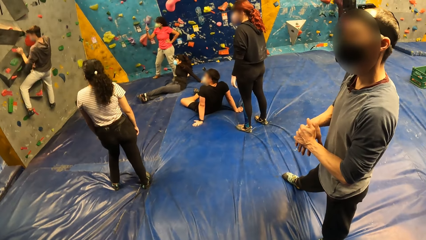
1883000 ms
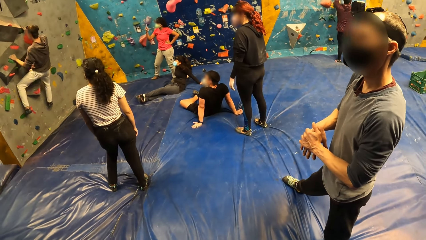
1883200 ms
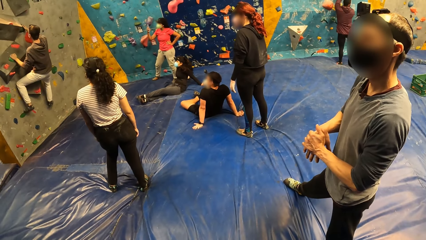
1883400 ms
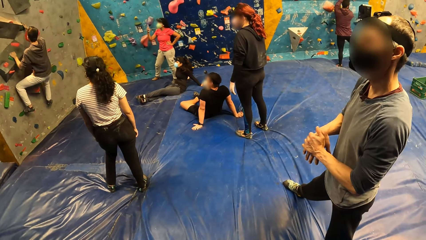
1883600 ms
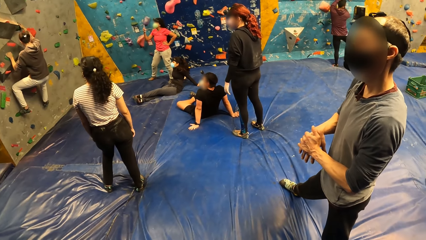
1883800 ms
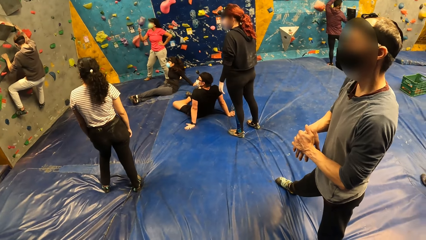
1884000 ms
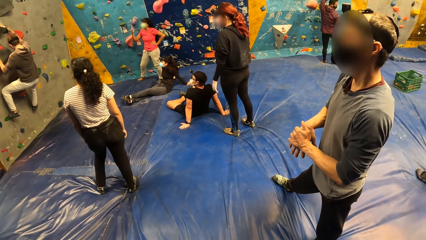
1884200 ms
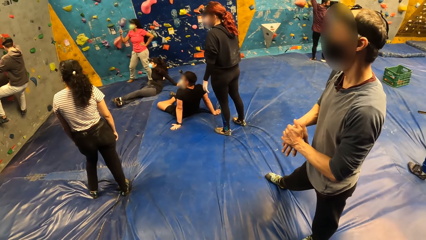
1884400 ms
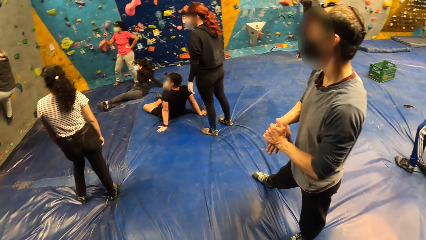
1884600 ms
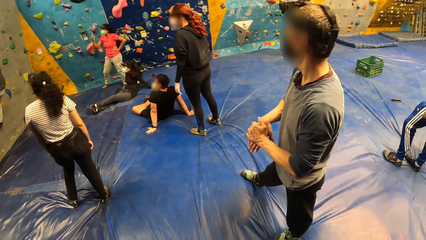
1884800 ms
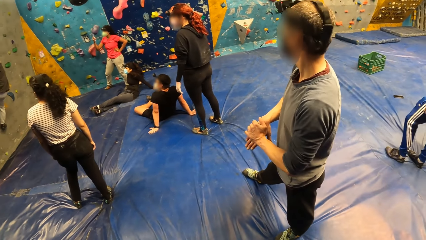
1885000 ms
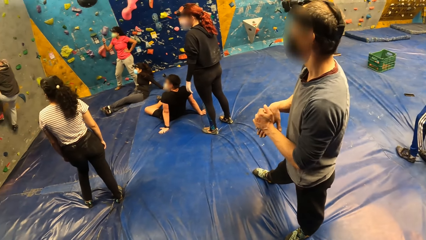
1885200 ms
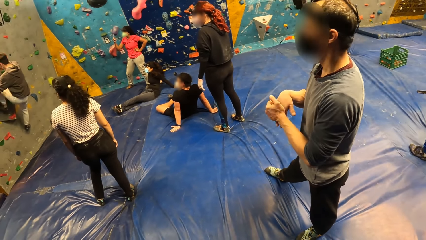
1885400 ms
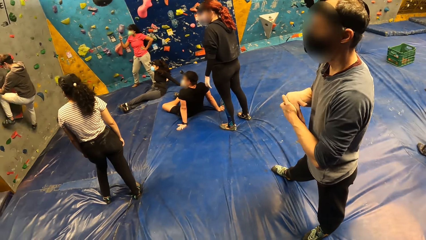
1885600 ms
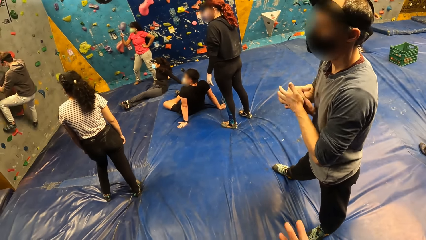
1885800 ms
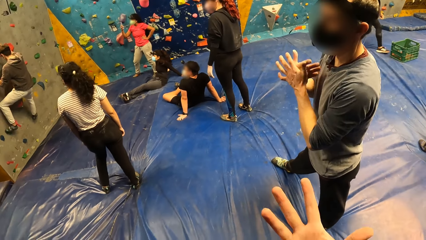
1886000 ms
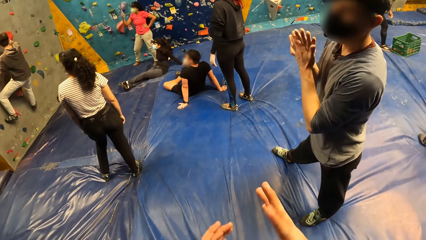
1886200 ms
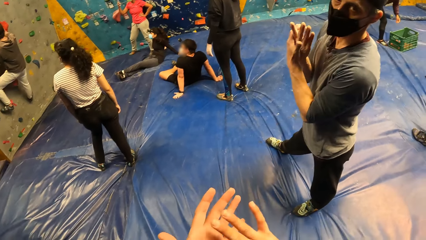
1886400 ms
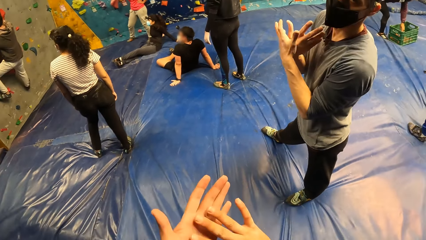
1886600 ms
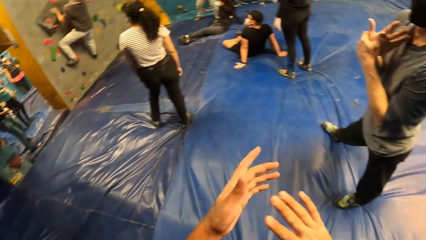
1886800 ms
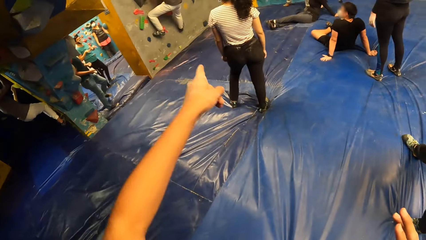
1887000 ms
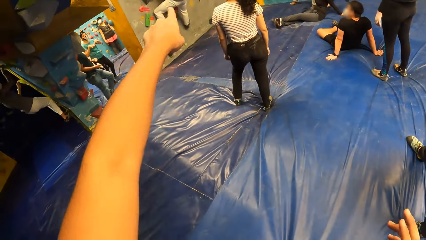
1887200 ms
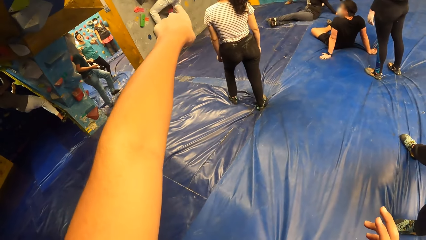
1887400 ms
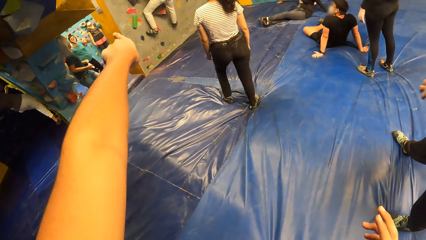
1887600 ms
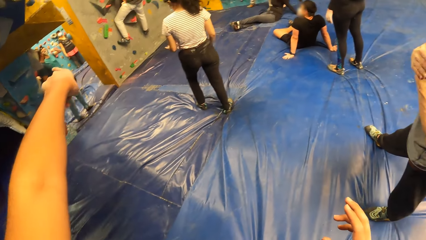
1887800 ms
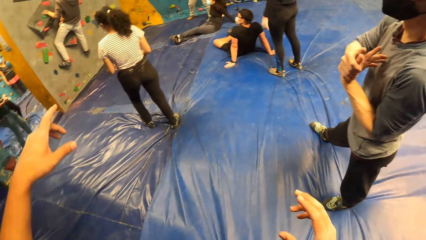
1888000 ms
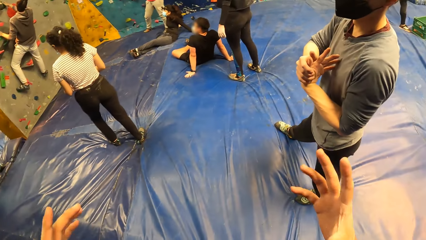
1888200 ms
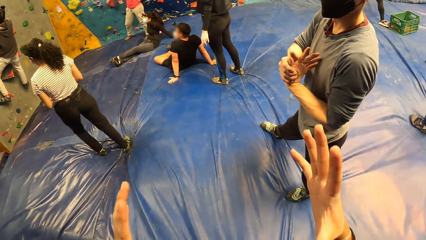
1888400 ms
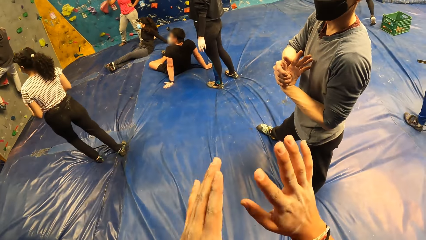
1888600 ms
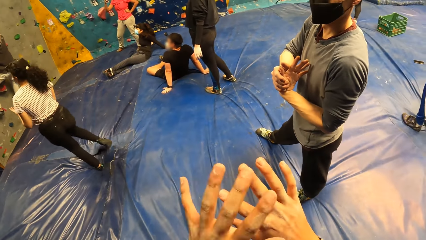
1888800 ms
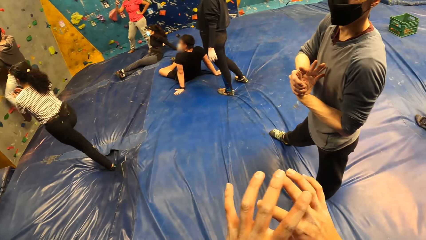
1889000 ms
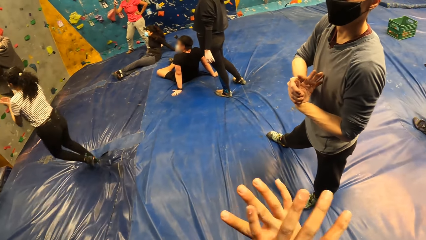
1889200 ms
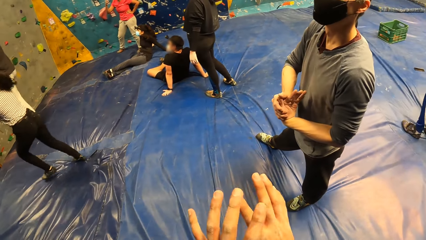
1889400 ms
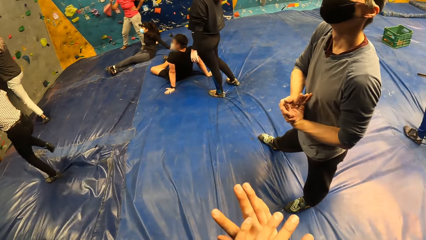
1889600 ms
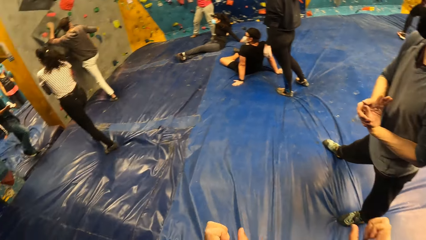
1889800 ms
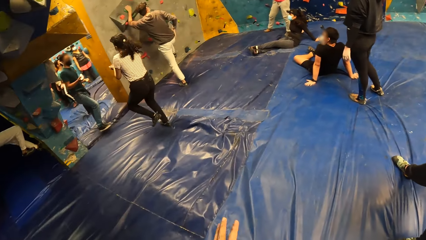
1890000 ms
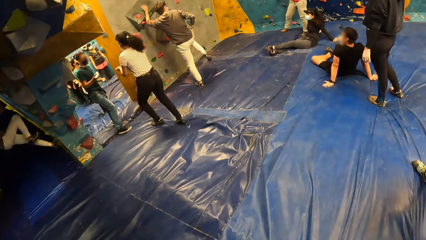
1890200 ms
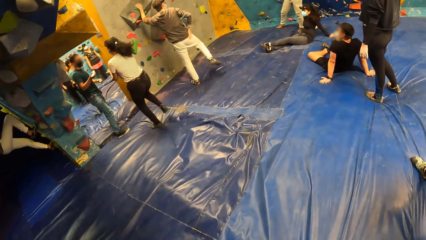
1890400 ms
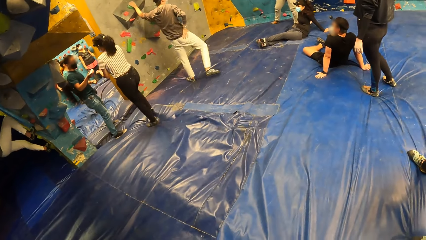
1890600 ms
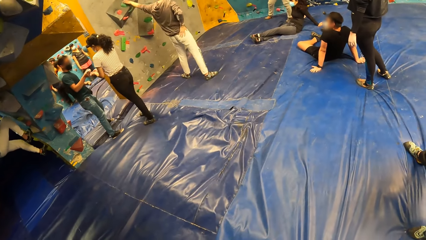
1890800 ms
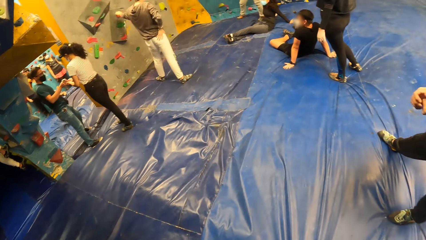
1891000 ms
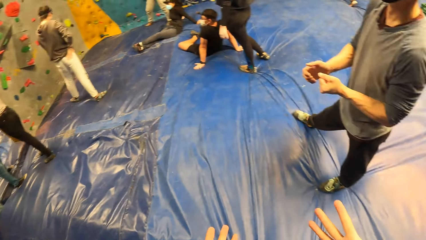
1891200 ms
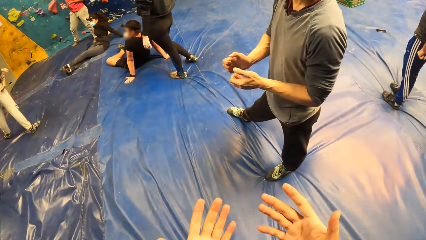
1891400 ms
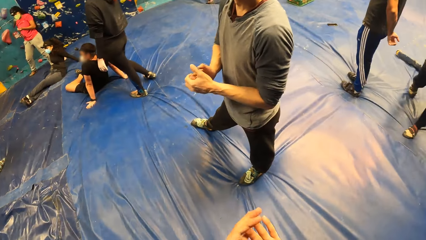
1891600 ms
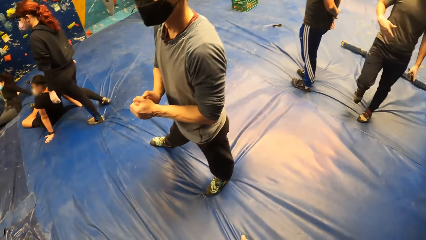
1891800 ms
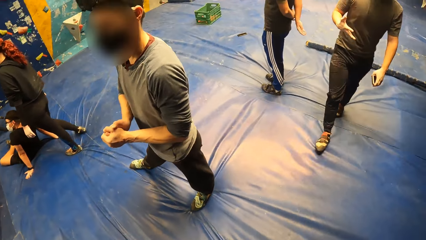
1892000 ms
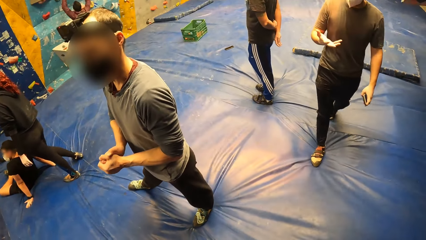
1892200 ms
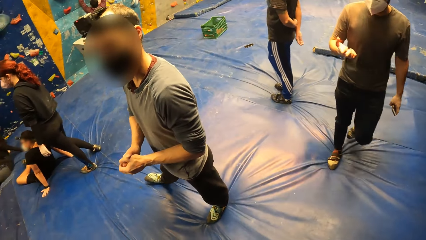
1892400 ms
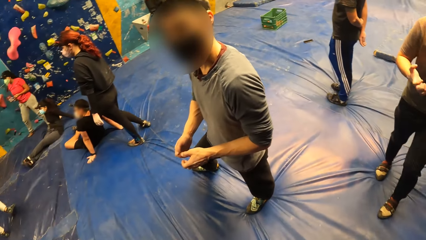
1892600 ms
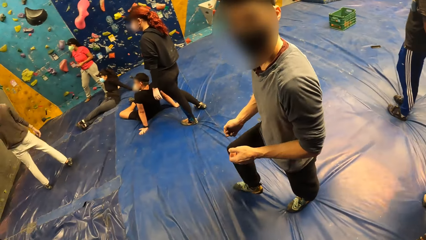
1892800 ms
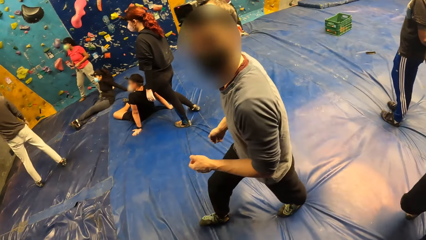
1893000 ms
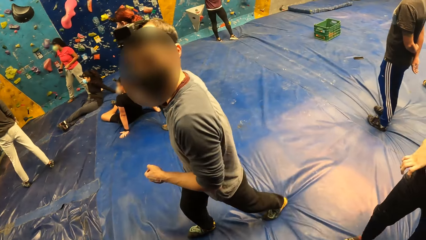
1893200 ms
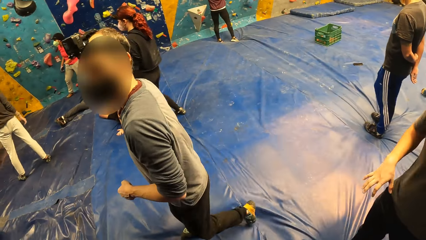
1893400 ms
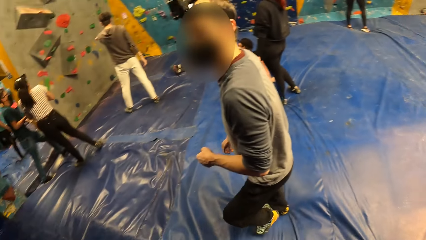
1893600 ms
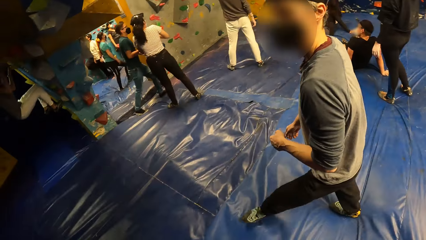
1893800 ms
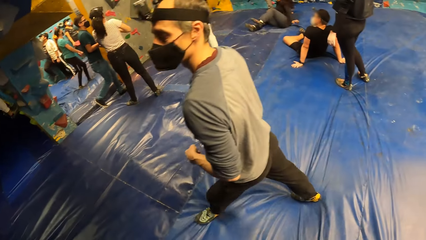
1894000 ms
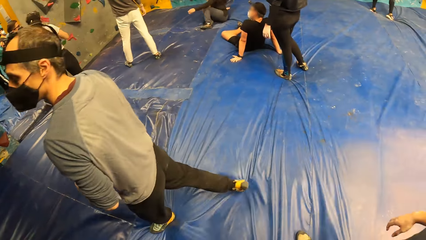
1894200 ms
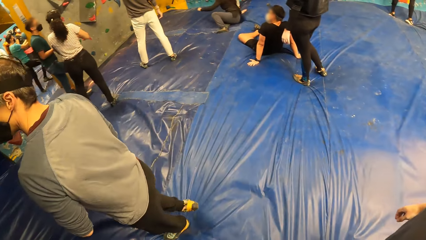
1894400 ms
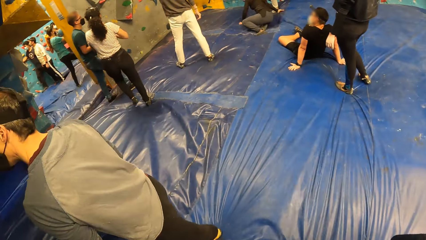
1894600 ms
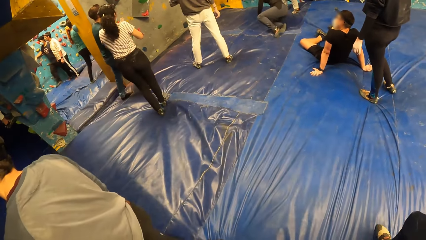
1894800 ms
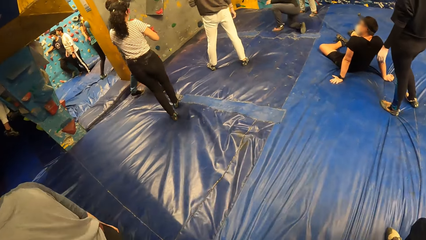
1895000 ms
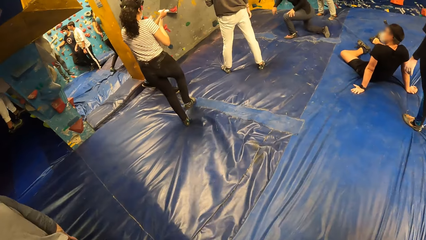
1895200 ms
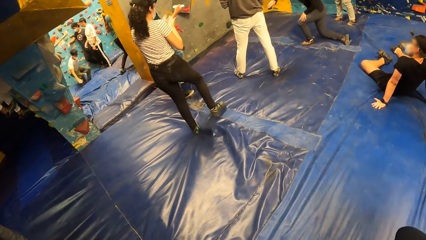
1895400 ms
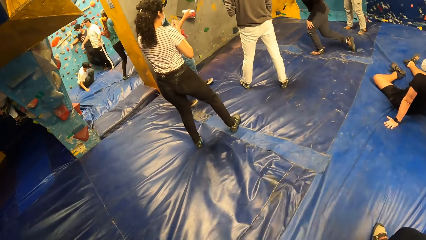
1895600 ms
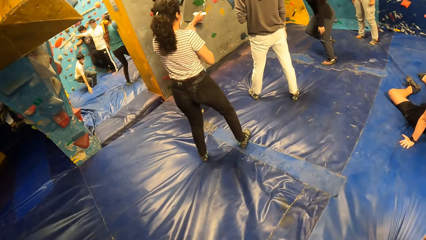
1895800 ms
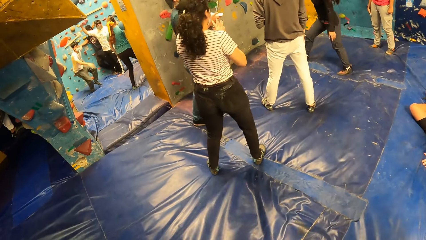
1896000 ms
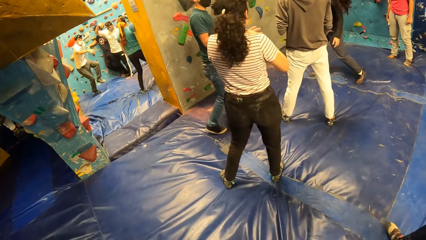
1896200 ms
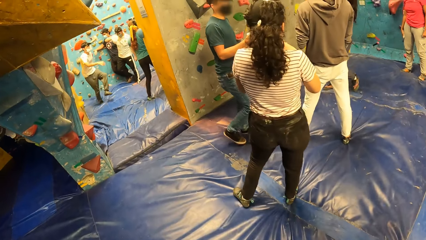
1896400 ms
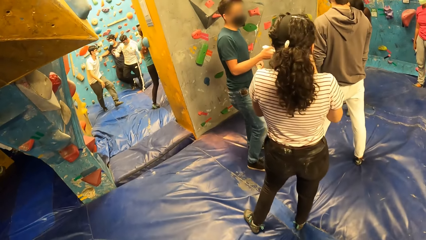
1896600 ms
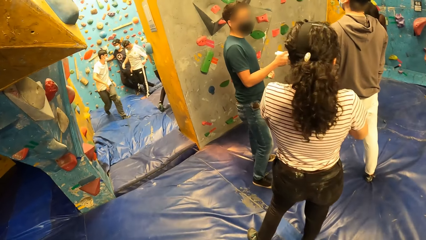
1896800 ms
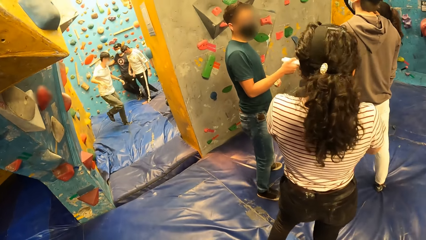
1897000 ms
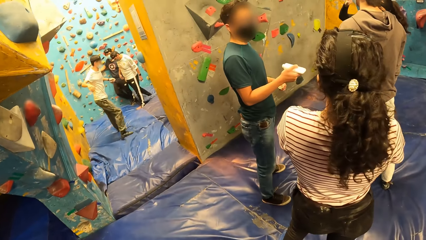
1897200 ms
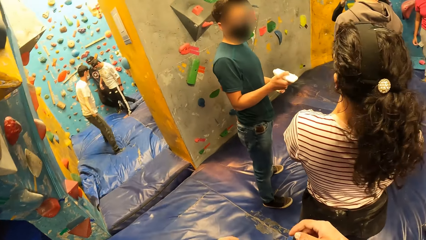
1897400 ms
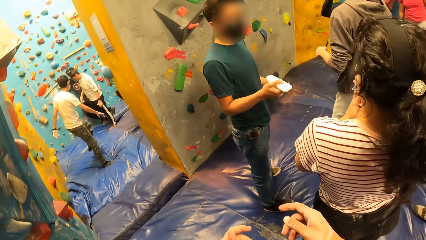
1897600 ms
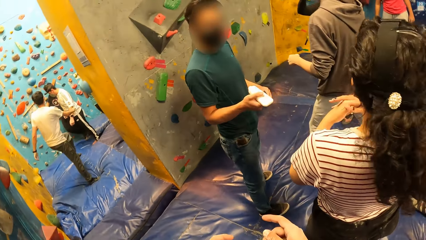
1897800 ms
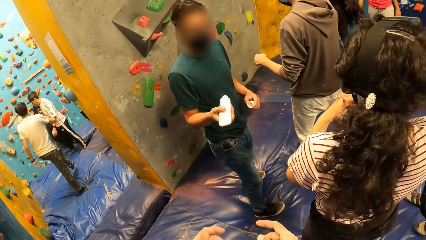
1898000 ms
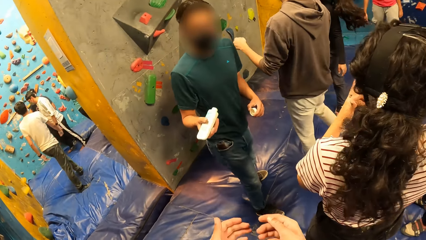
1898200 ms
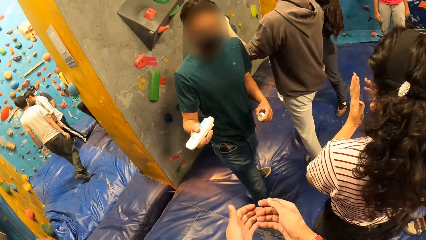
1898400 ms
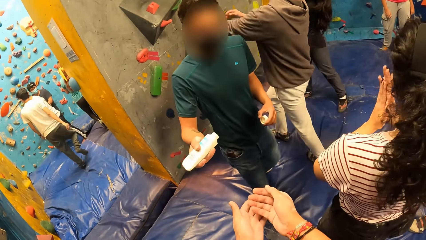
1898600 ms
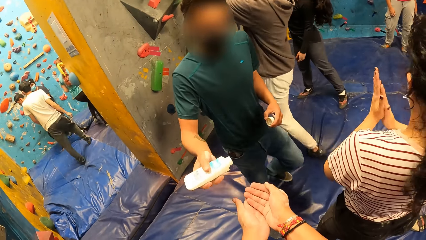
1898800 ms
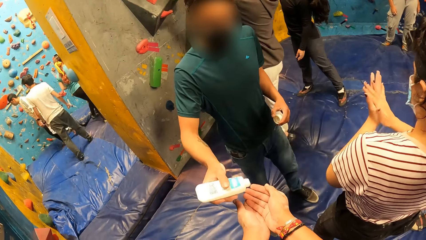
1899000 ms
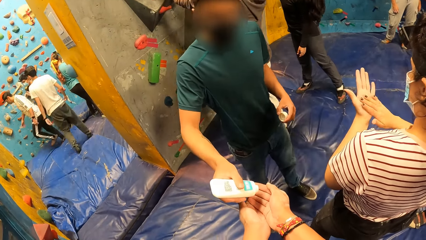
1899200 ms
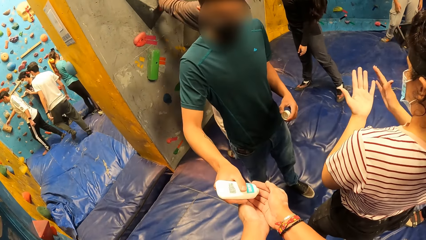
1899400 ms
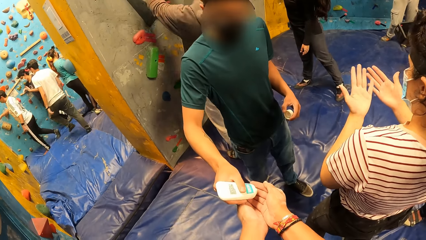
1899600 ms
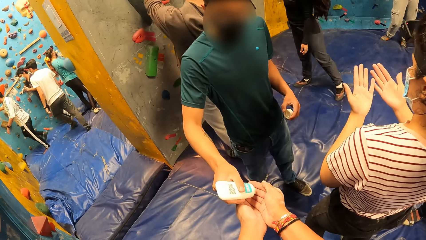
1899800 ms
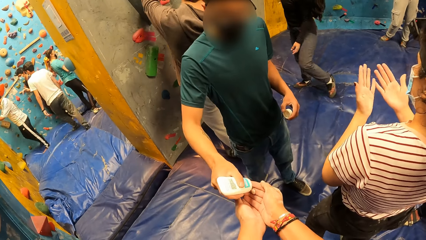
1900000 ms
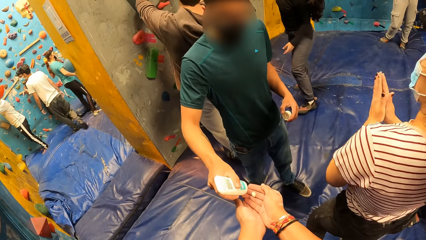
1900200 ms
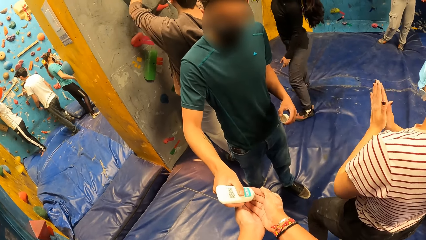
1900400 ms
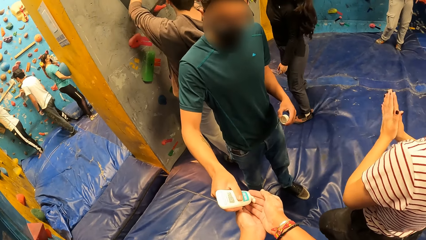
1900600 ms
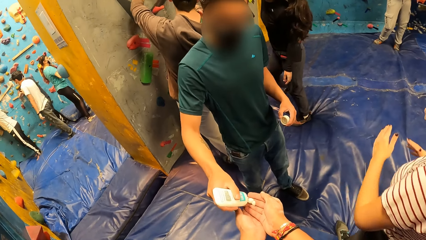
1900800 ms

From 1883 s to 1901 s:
The camera wearer sways hands, points a finger, and sways hands. A man jumps down from the bouldering wall on the crash pad on the floor. A woman jumps on the floor. The camera wearer looks around in the room and walks in the room. Another man holds a bottle of lotion in his right hand. The man applies the lotion on the camera wearer's right hand. The camera wearer aligns hands.
